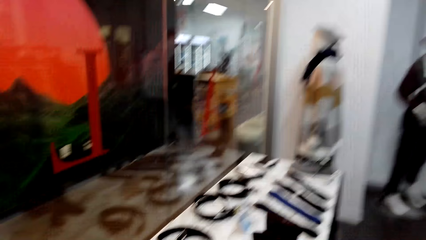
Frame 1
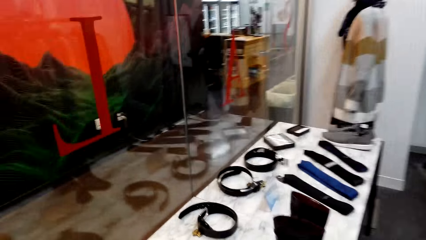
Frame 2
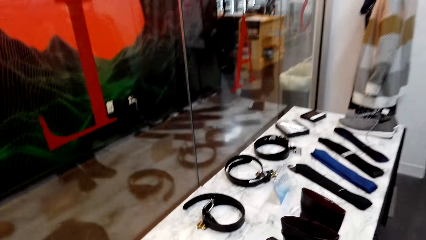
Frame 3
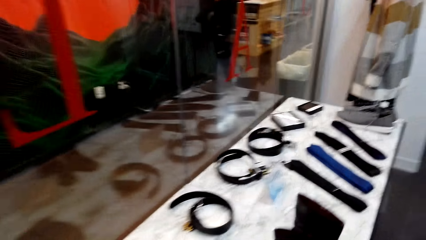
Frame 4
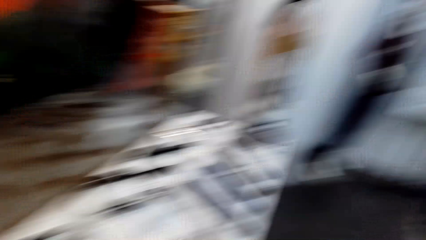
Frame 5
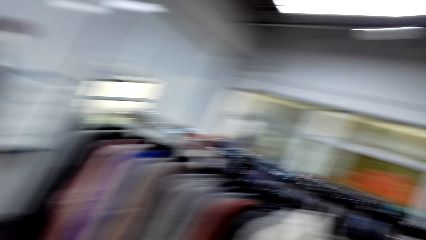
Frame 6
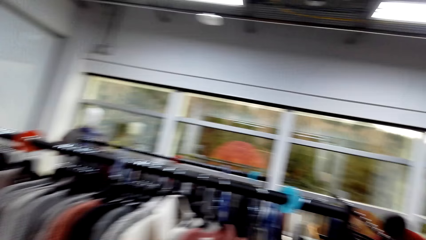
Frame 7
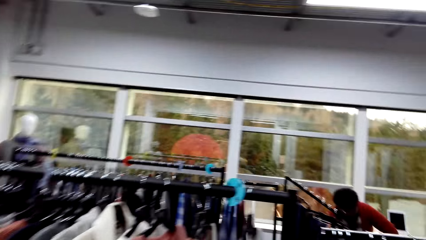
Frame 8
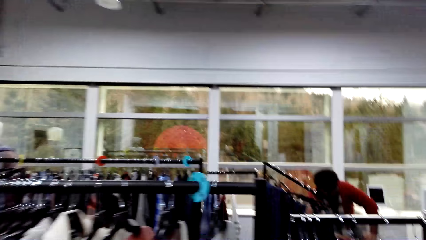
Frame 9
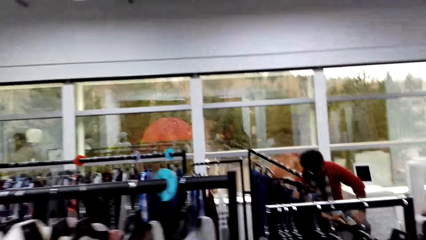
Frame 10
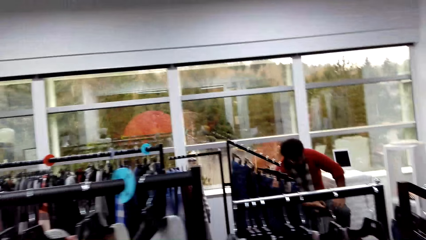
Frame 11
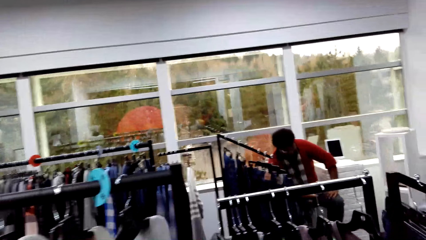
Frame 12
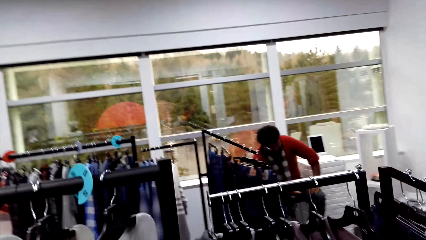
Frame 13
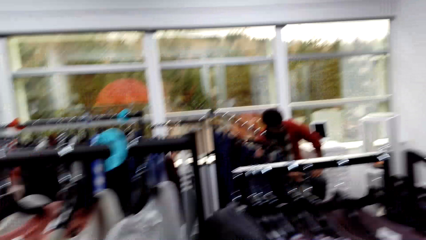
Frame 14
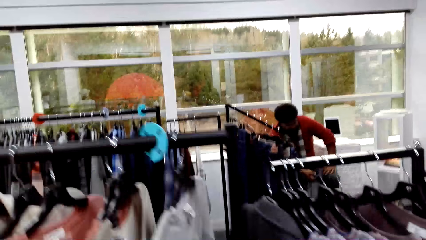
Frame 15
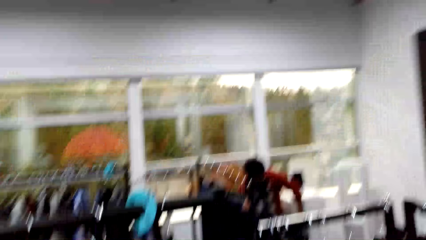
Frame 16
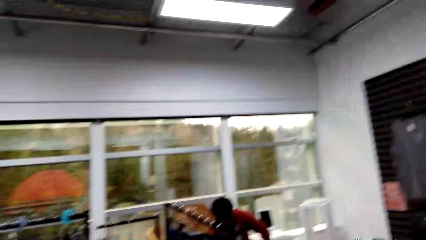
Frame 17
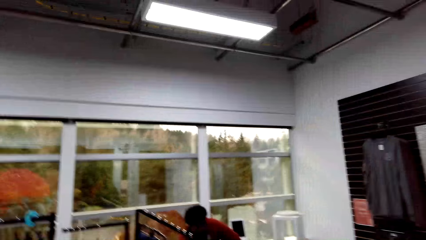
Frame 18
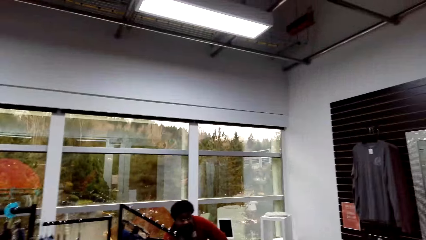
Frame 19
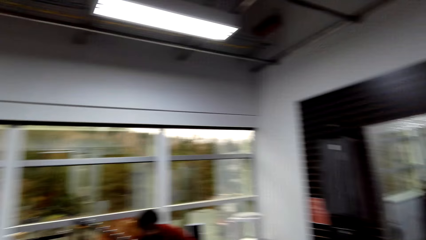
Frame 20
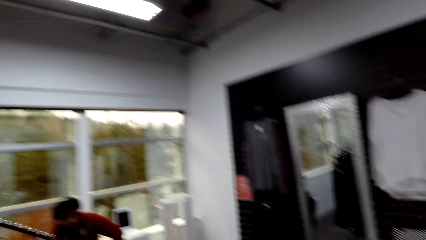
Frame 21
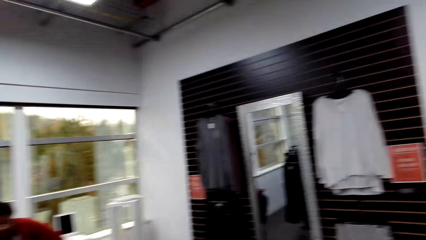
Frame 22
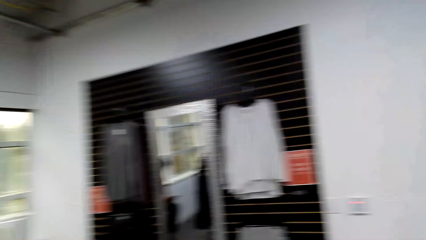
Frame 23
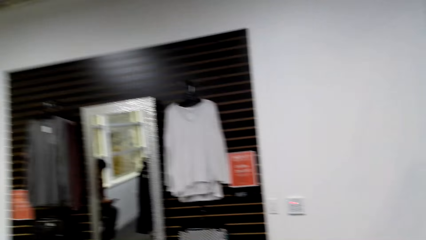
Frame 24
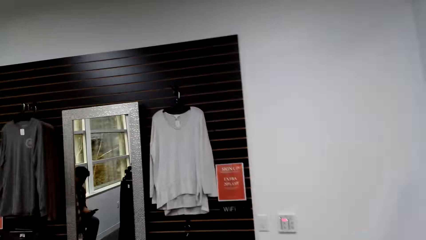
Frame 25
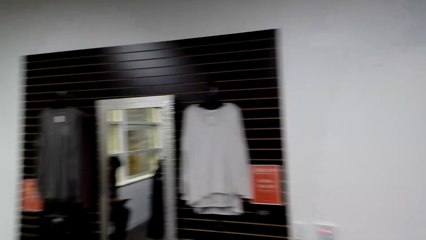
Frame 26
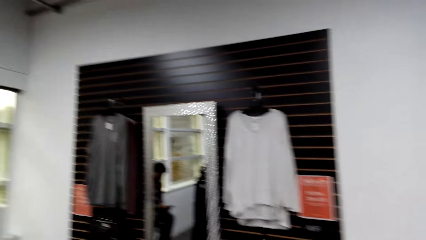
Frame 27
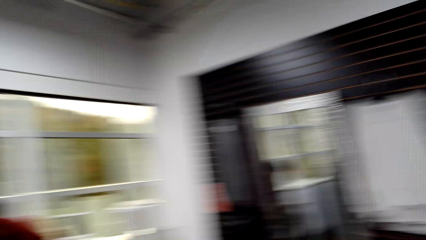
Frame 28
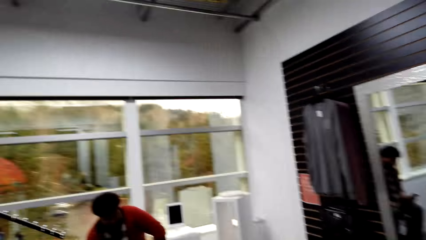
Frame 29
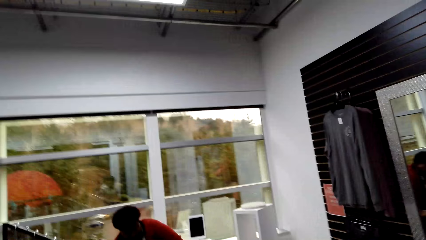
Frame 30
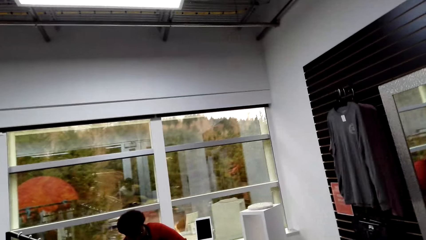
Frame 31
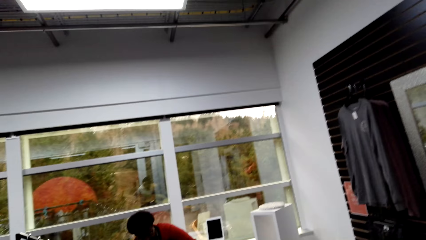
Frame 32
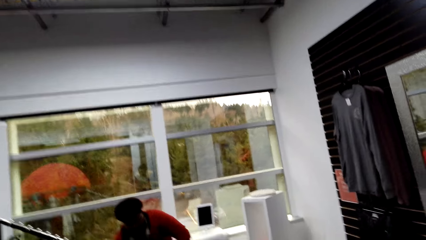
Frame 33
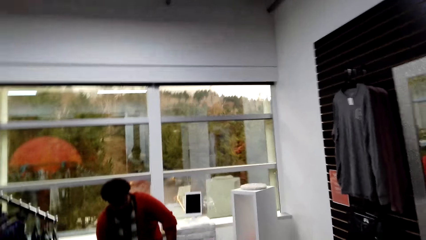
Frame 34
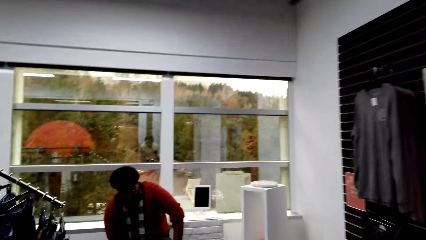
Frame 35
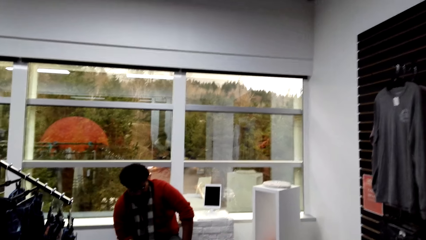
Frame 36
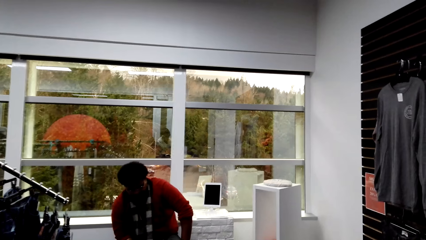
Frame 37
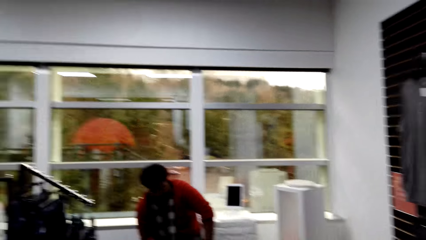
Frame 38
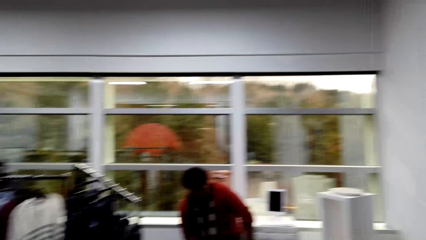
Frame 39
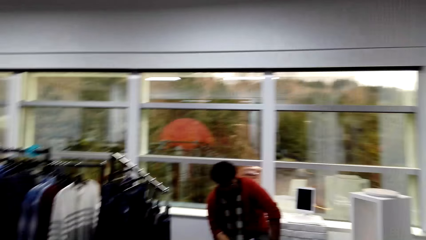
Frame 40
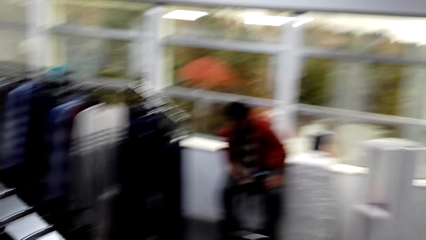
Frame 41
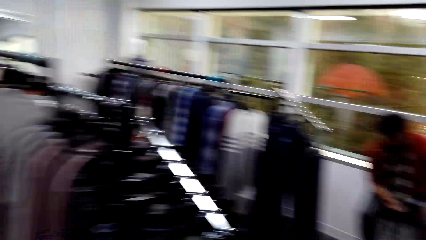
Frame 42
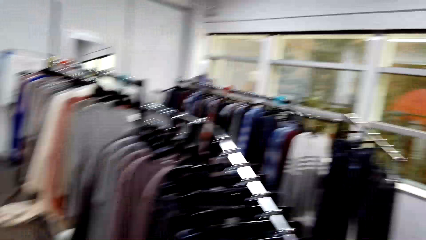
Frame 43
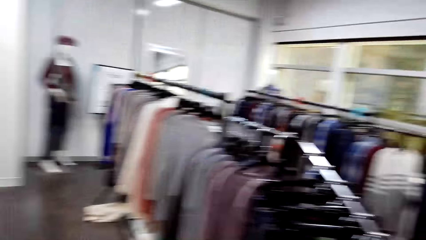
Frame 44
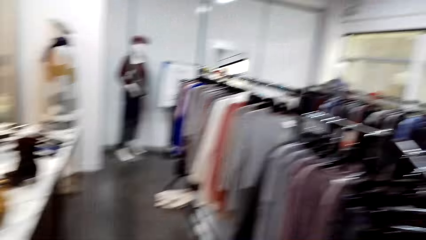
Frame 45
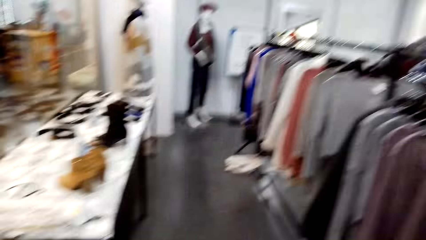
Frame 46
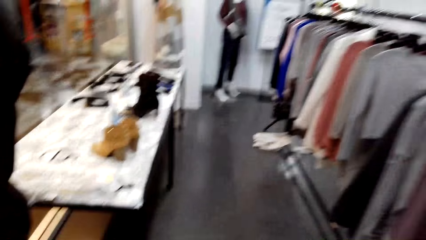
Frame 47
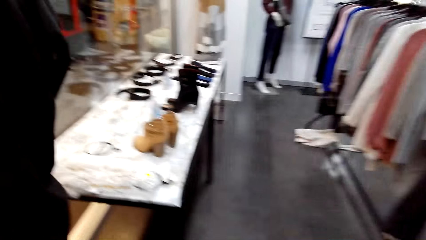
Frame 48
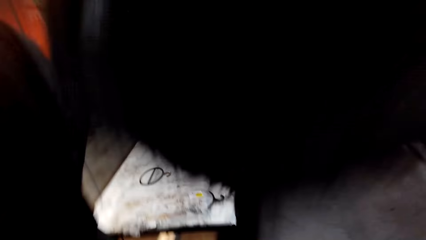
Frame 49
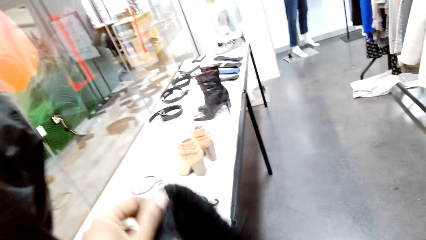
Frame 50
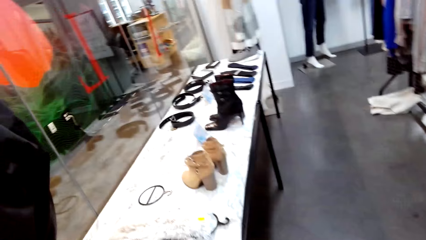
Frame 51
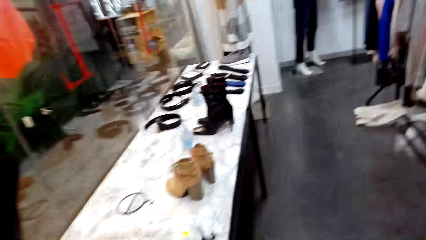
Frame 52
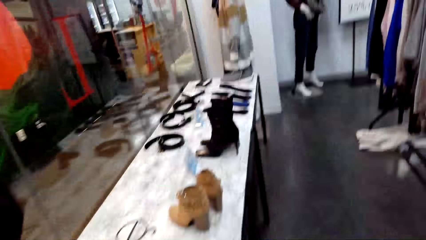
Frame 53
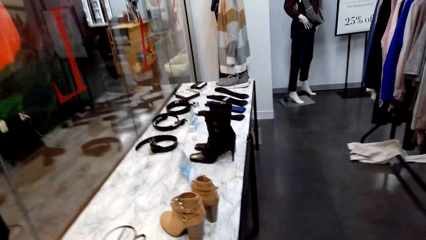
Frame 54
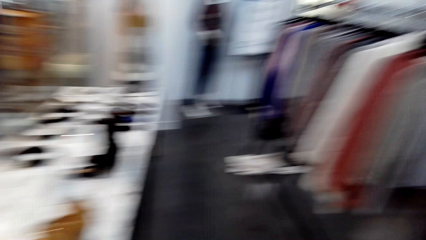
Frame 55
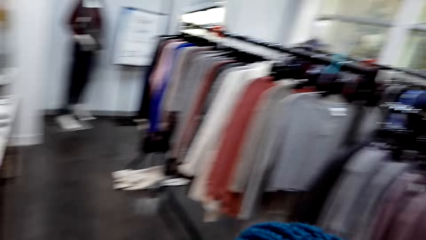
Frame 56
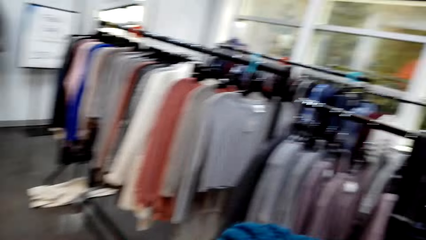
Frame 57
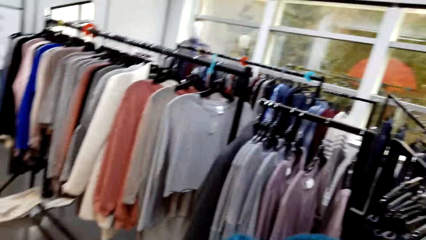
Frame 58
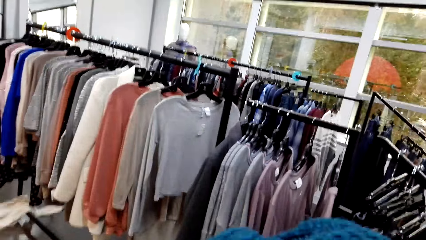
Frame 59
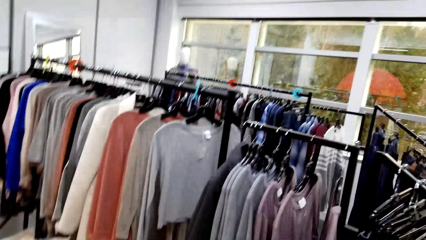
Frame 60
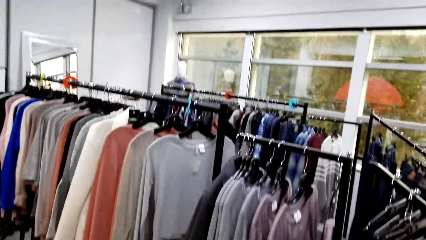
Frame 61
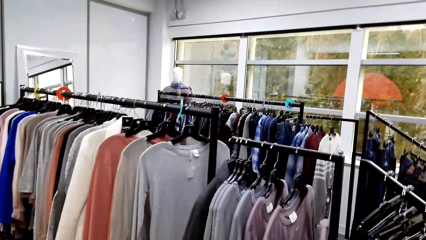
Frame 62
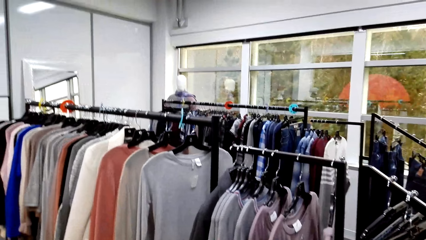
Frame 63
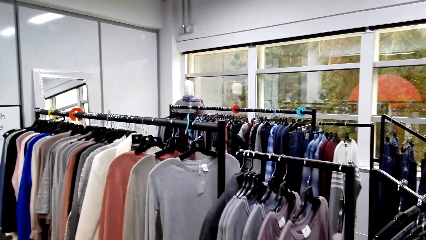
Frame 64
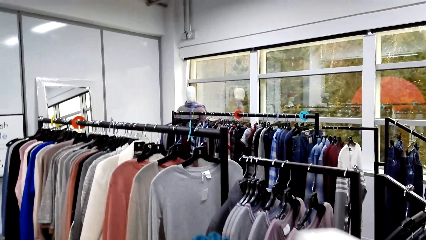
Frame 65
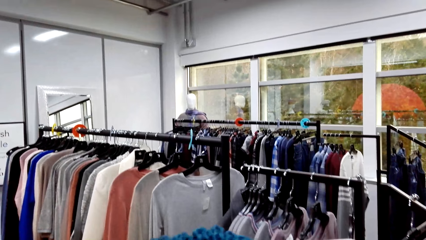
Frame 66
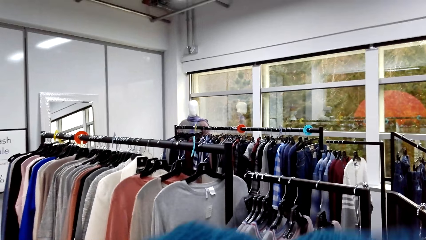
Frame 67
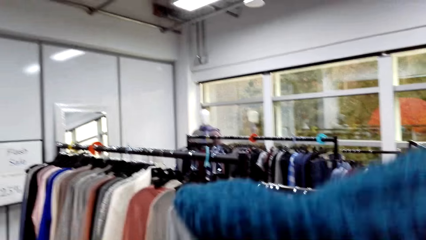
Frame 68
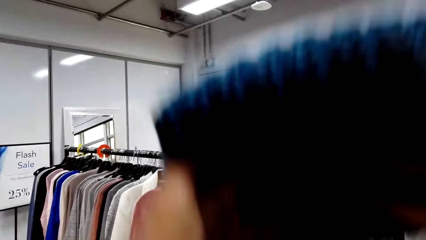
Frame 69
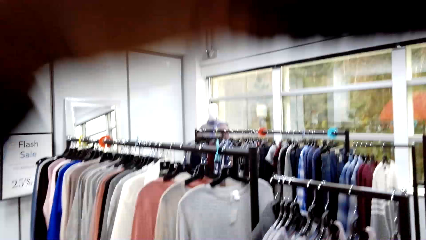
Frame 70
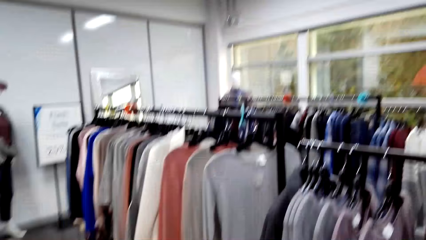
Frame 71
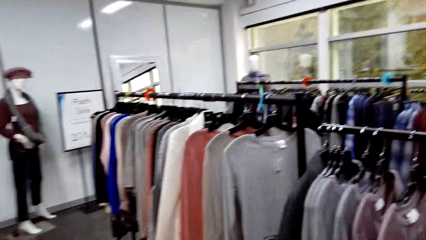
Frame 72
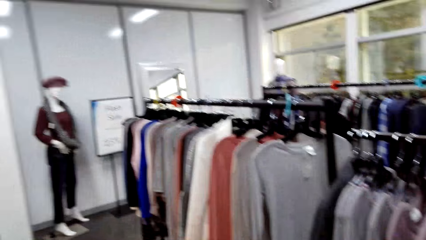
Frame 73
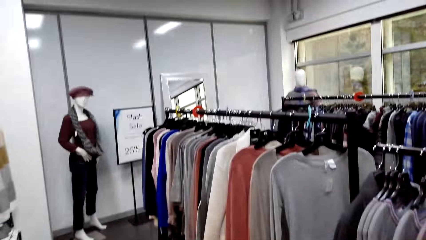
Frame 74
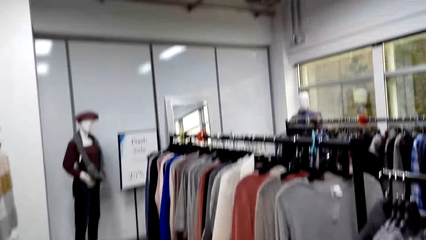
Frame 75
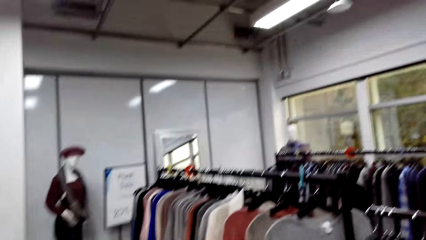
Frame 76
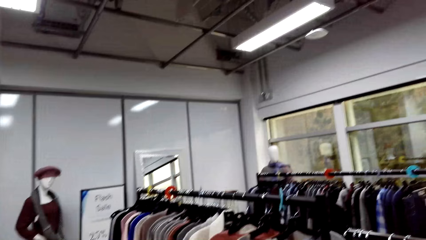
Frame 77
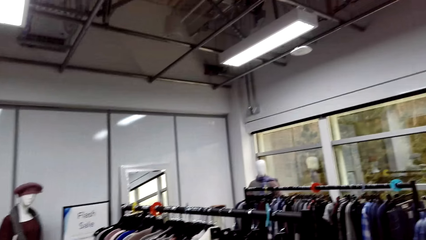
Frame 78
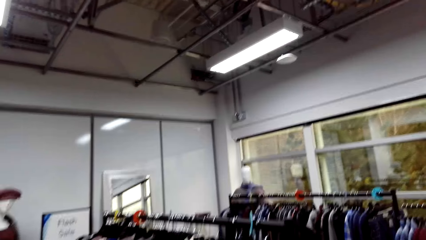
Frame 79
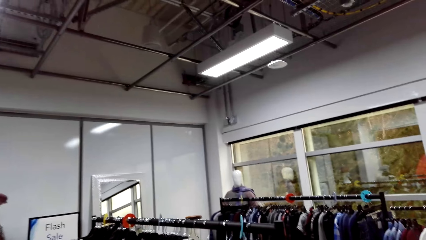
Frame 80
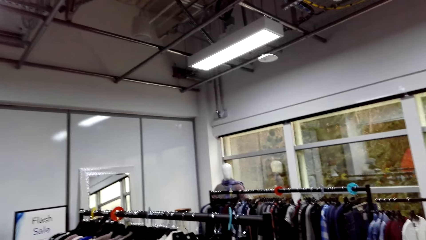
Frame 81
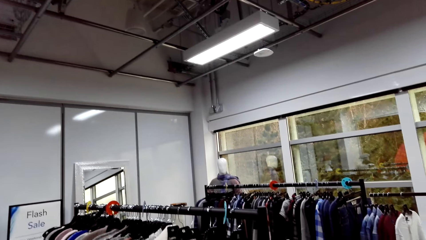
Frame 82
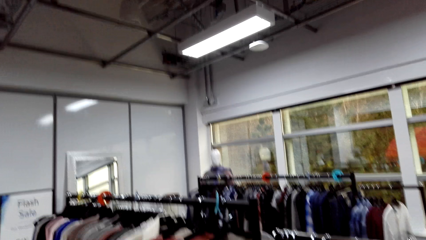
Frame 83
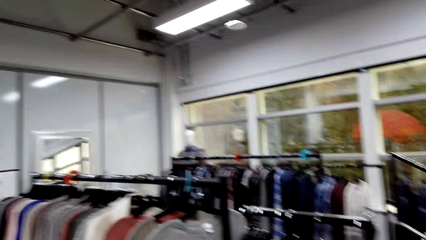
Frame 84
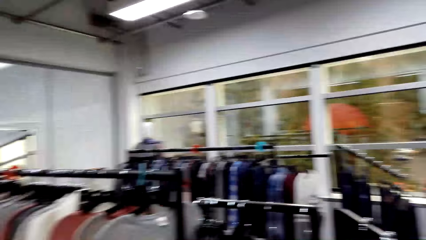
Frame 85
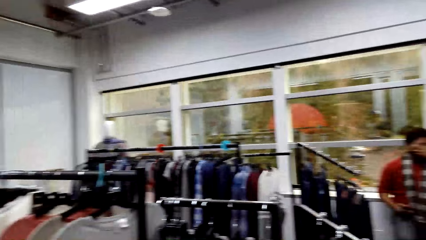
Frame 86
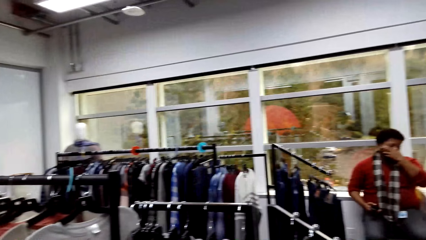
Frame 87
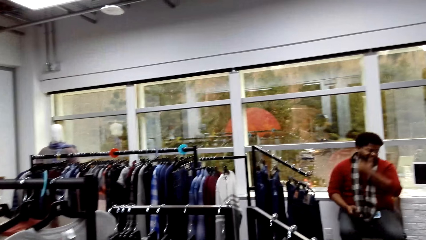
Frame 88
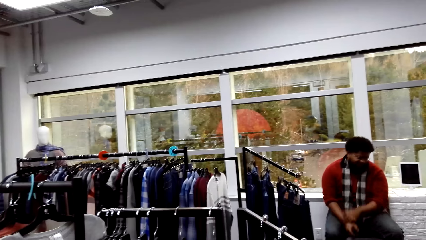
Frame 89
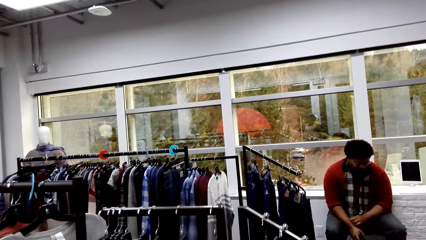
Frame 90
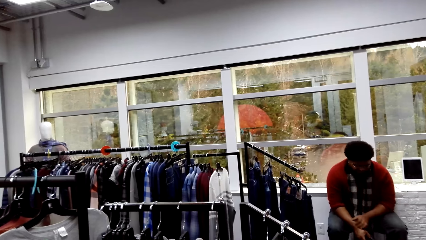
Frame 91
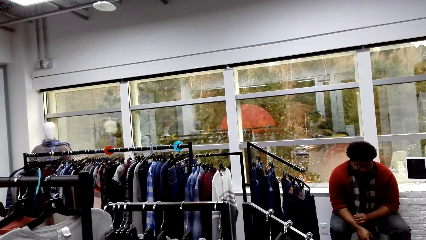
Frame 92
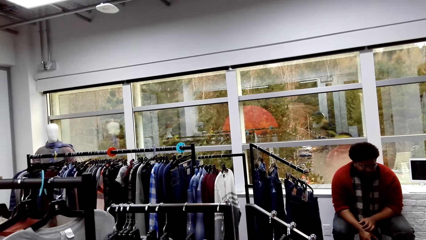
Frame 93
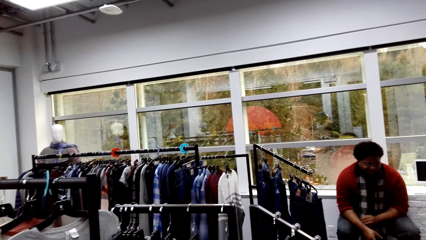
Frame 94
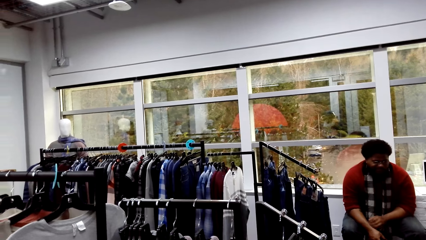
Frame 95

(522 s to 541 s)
The camera wearer walks while talking to someone. They lift a hand.
